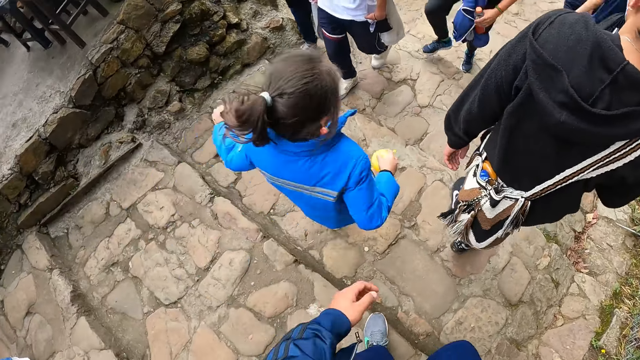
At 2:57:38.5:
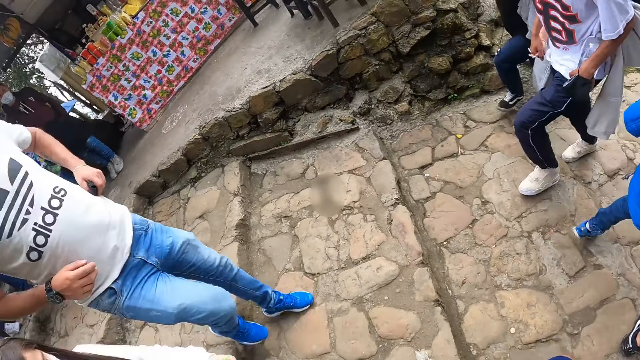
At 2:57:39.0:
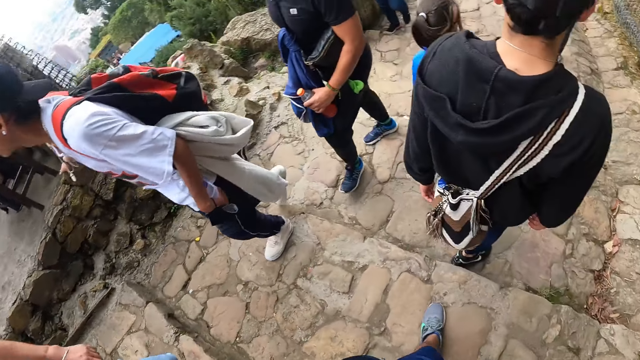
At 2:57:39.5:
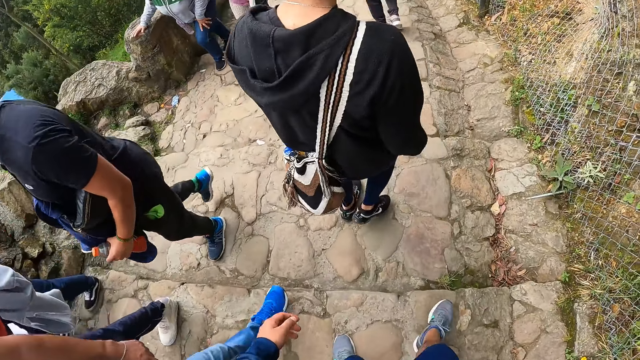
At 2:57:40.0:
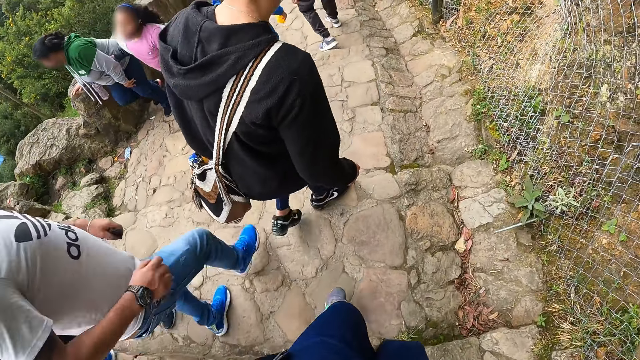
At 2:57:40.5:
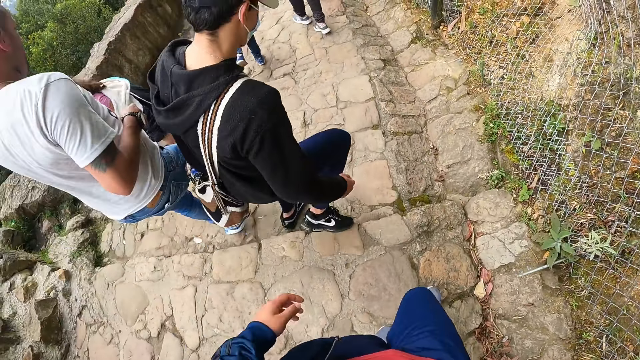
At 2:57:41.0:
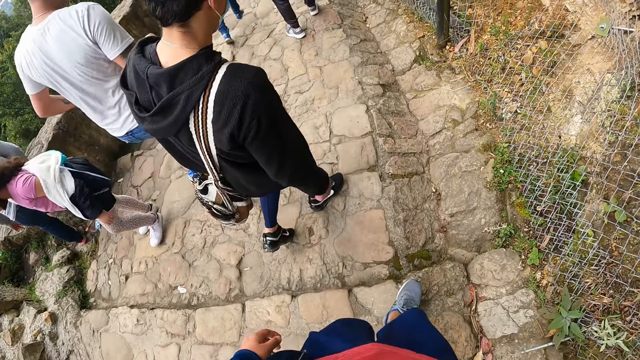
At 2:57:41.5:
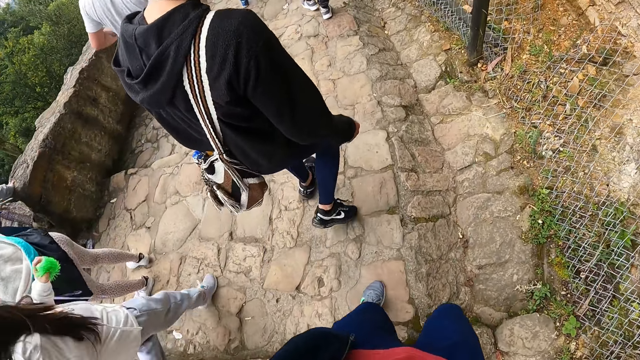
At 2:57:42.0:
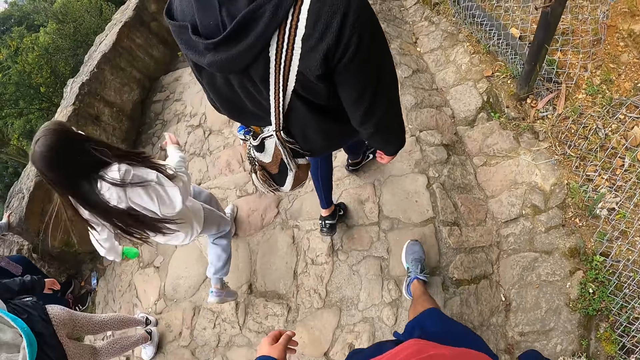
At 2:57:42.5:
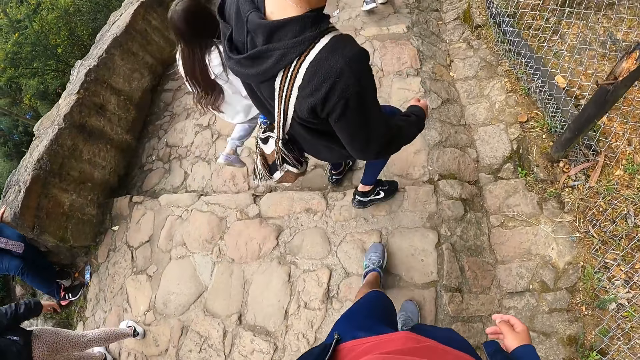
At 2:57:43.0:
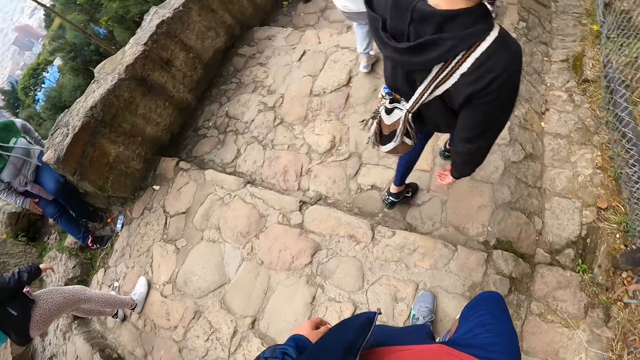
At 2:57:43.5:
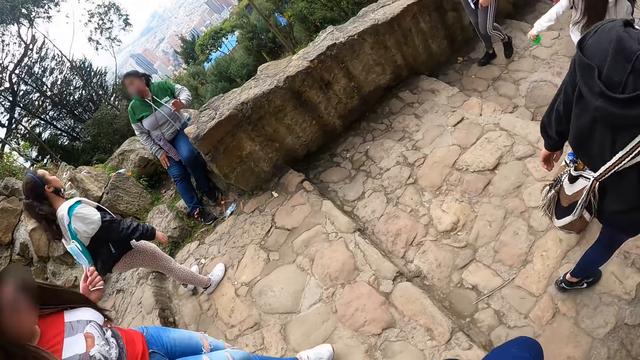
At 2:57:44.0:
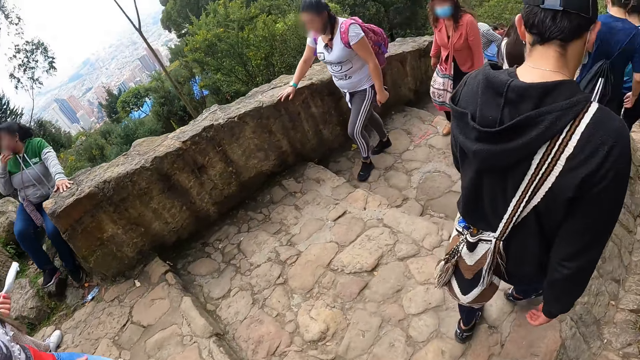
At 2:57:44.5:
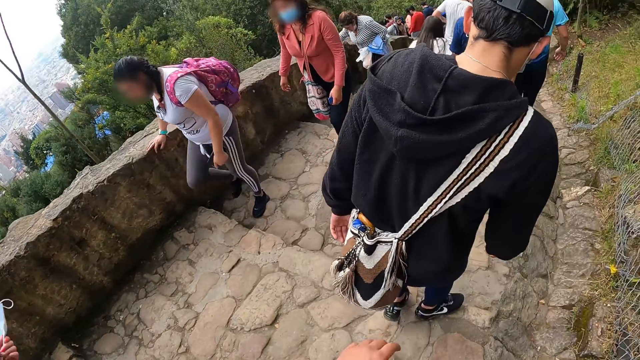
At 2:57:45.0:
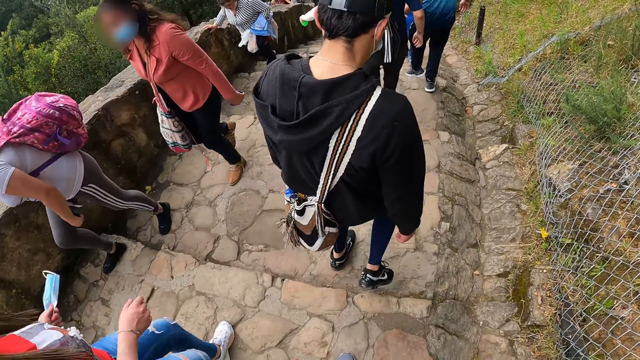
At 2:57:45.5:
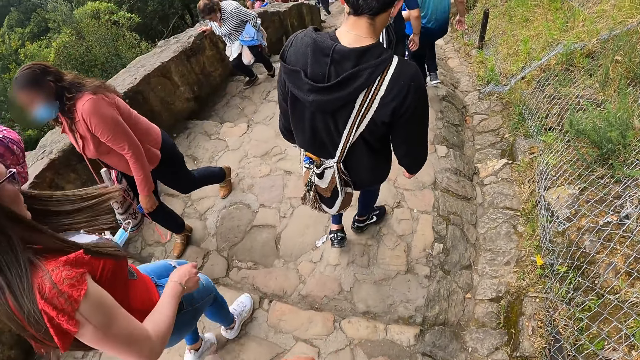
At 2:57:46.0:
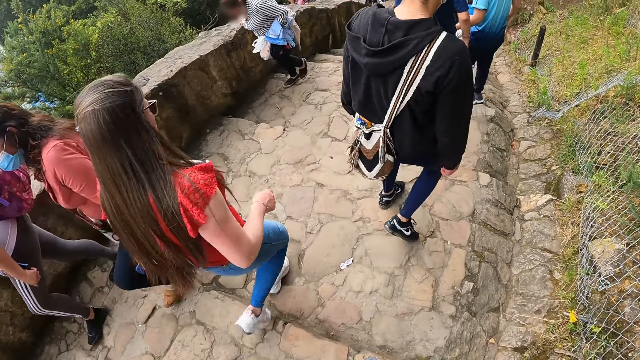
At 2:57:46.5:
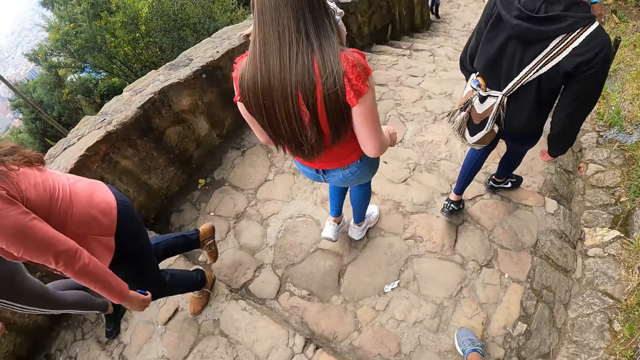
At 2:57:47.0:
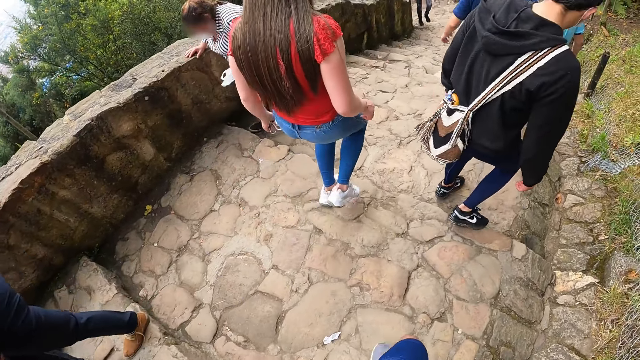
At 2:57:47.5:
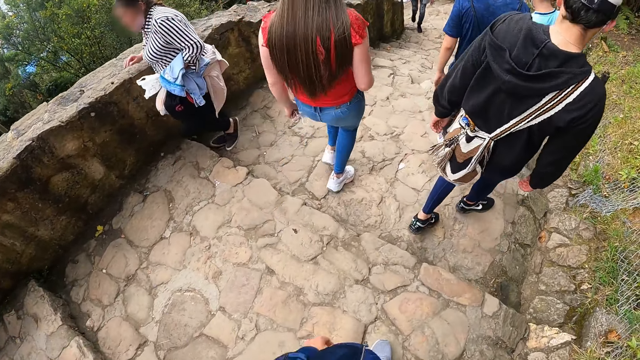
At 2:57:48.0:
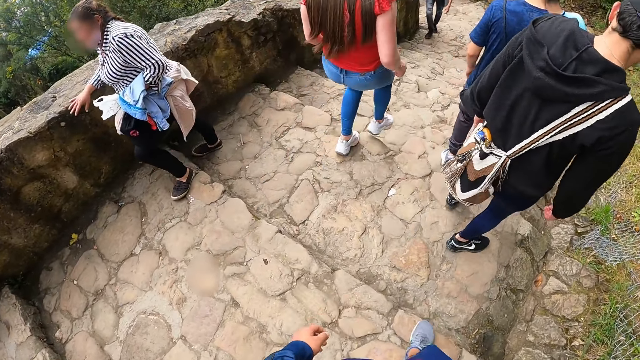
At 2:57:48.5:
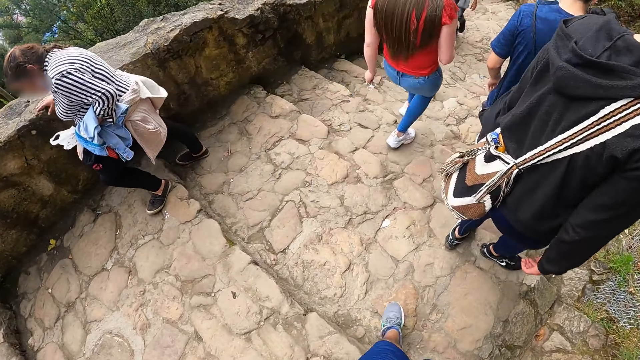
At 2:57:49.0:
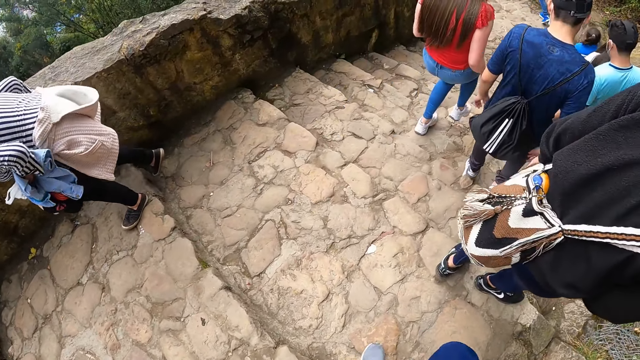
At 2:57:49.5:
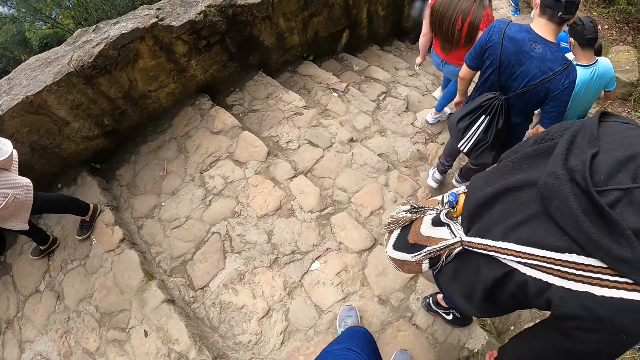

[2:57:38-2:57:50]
The camera wearer looks around the hill. They walk down the hill. A man walks down the hill. The camera wearer walks down the hill. They look around the hill. They walk down the hill. The man walks down the hill.

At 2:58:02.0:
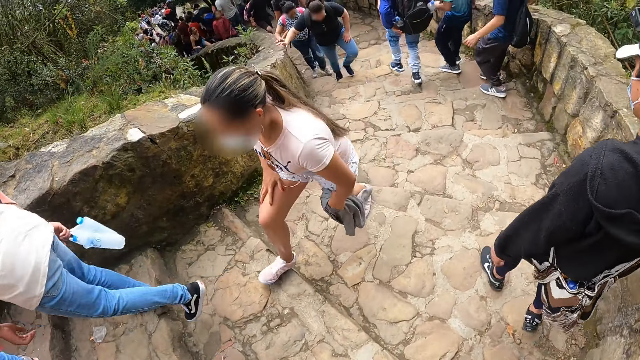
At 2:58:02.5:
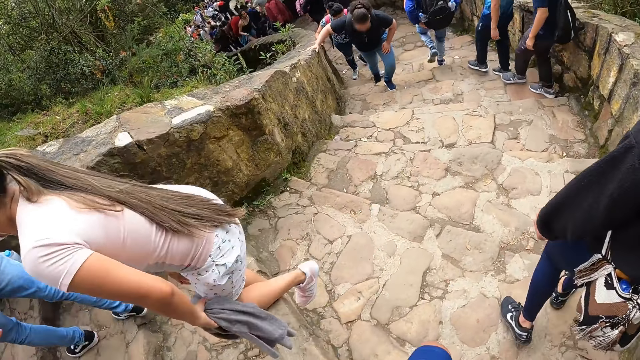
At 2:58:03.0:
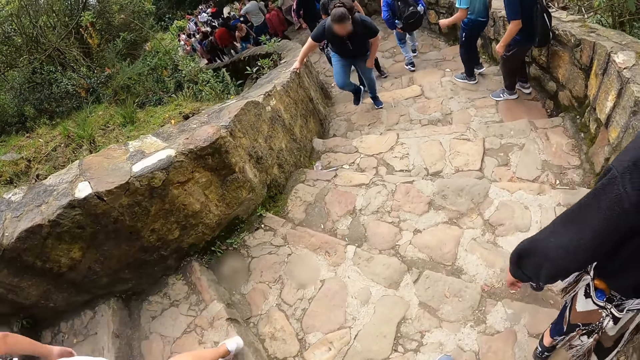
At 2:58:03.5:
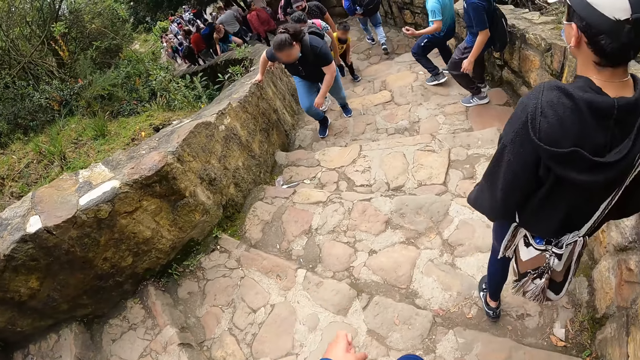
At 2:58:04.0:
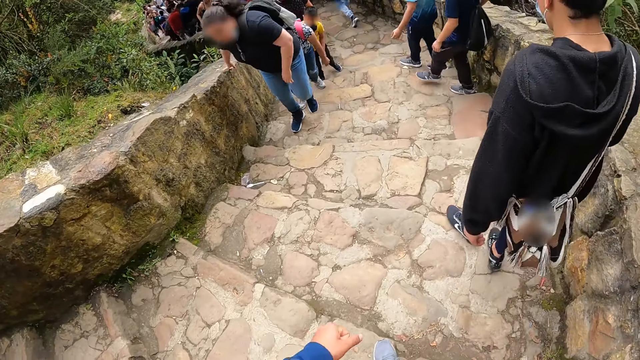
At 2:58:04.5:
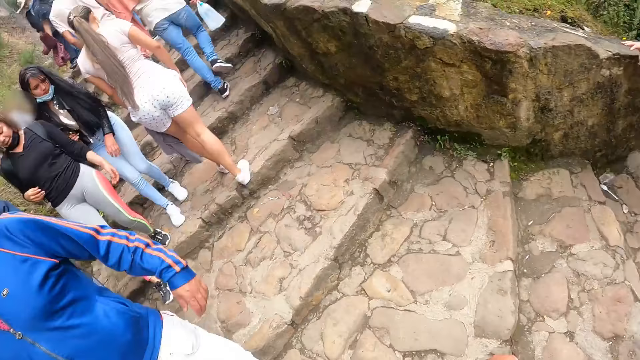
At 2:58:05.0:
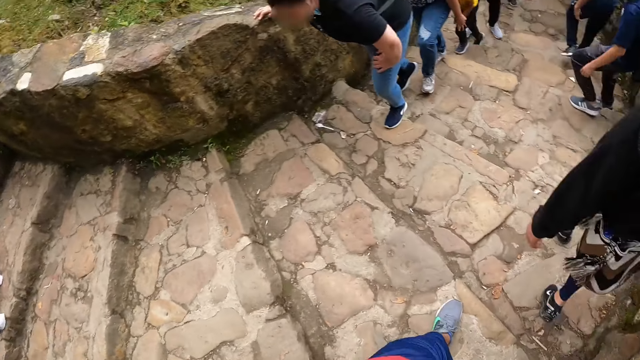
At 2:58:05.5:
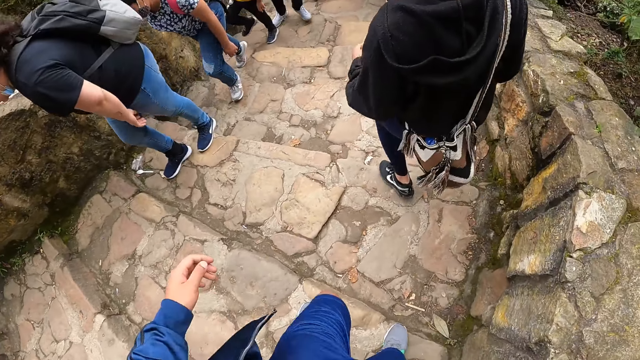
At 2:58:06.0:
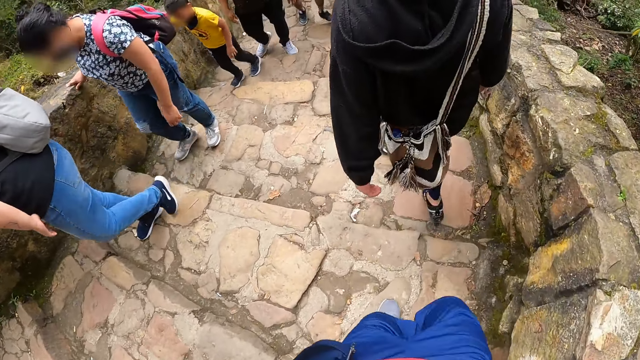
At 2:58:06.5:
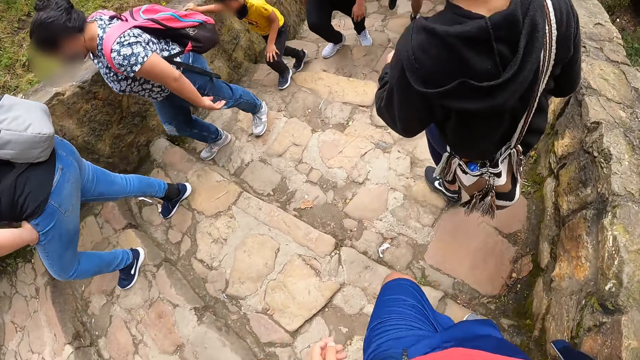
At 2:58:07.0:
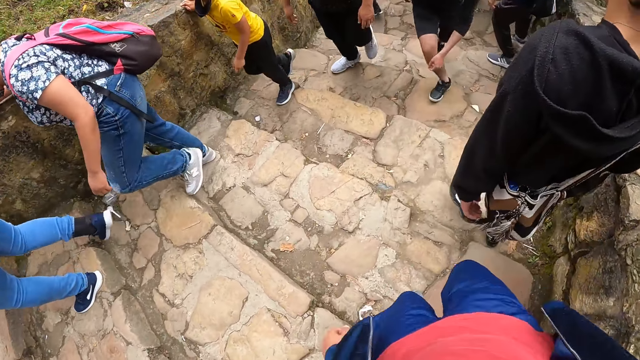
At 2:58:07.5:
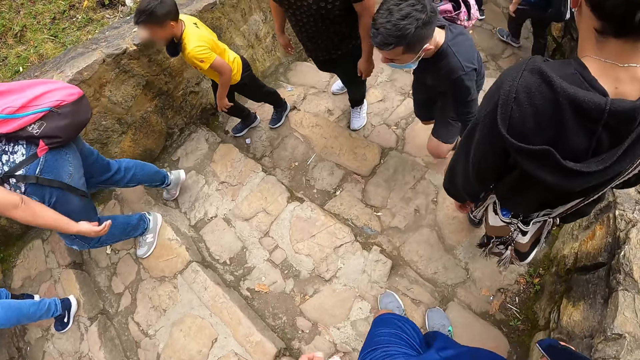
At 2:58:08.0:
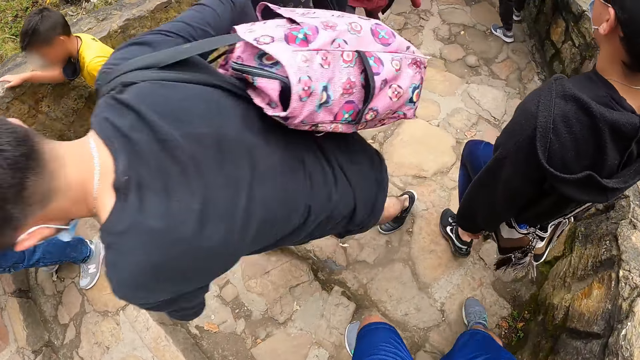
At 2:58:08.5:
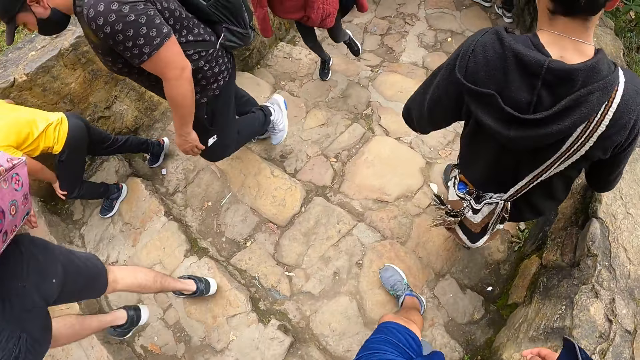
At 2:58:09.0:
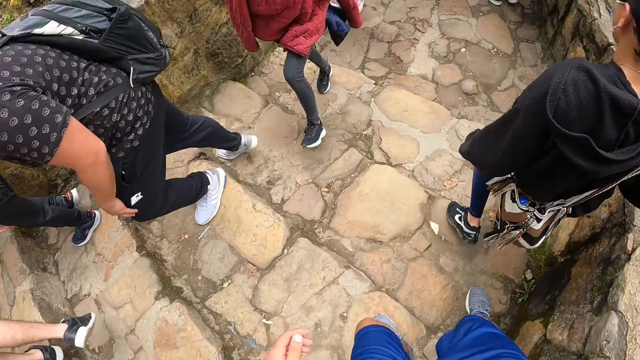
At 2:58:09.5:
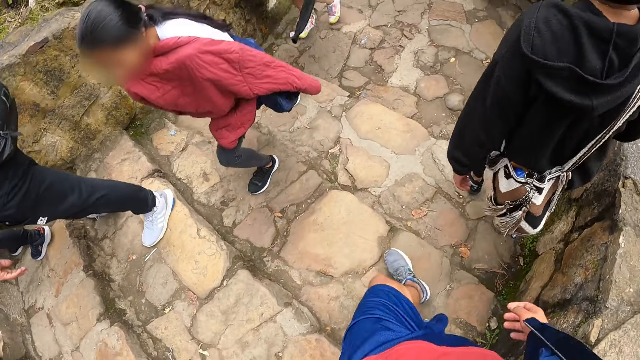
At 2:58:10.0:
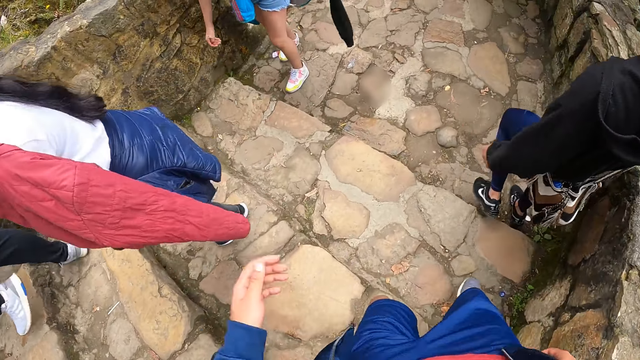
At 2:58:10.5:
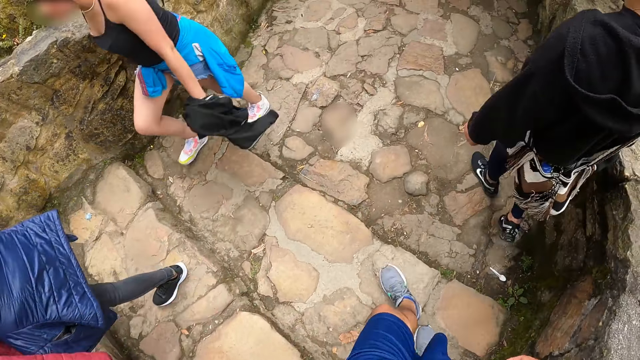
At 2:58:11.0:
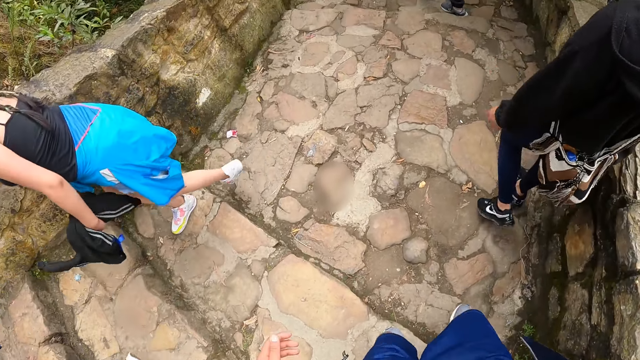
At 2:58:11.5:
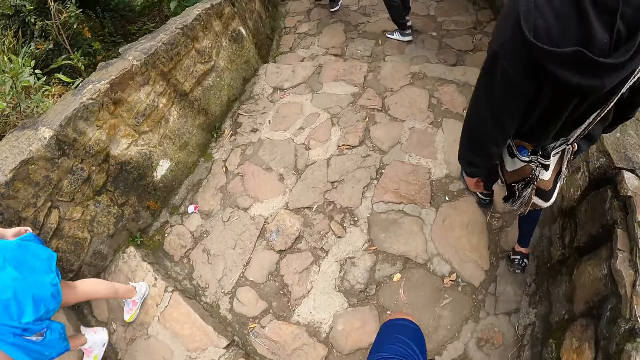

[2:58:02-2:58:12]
The camera wearer looks around the hill. They walk down the hill. A man walks down the hill.
